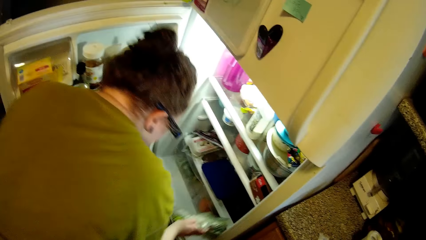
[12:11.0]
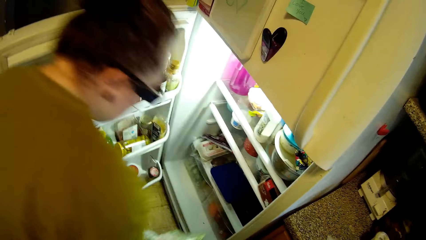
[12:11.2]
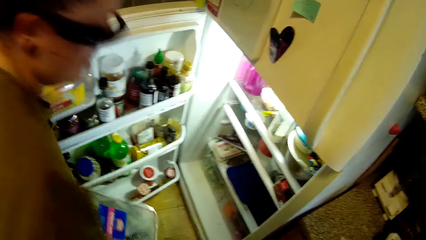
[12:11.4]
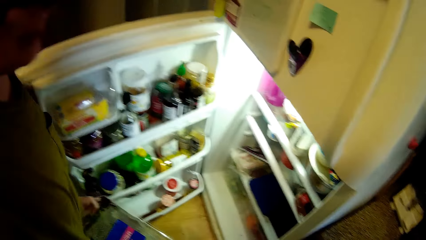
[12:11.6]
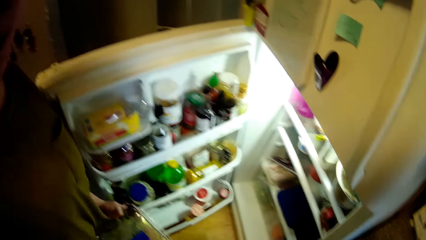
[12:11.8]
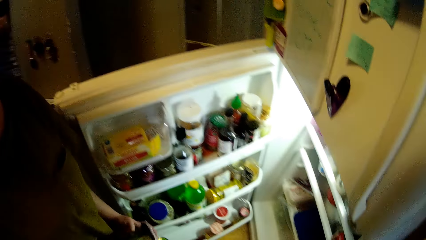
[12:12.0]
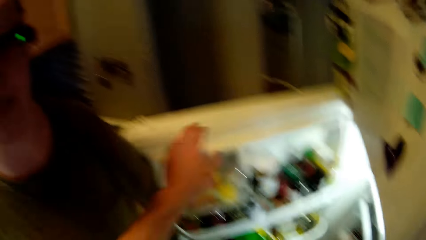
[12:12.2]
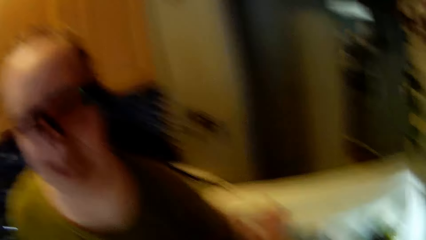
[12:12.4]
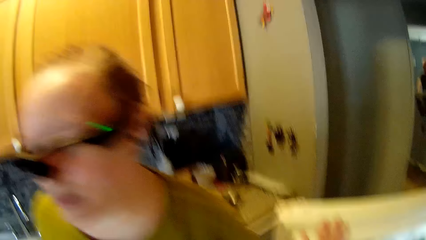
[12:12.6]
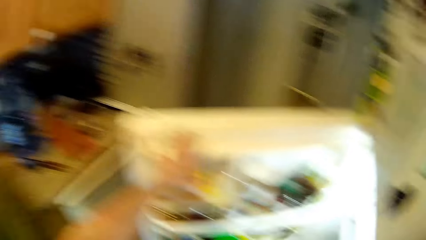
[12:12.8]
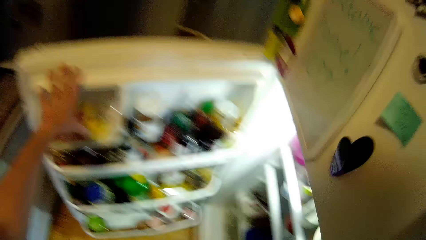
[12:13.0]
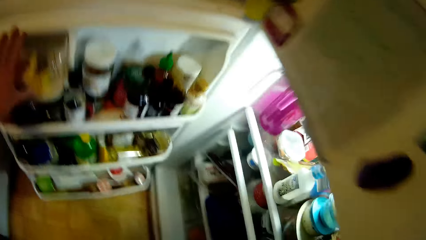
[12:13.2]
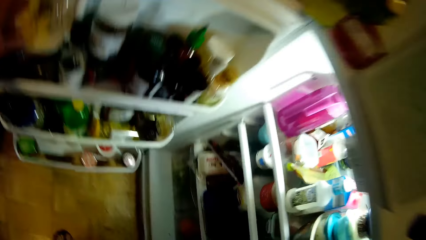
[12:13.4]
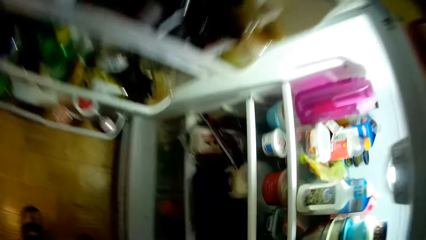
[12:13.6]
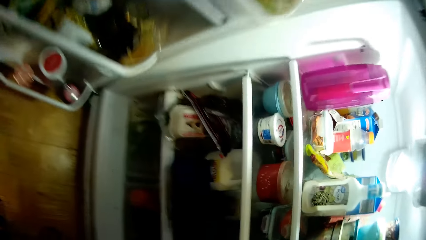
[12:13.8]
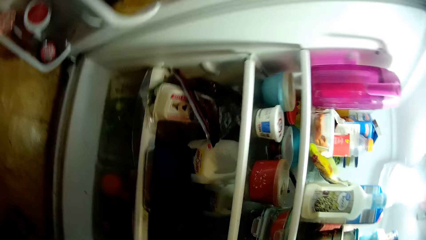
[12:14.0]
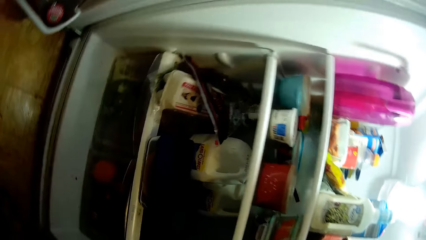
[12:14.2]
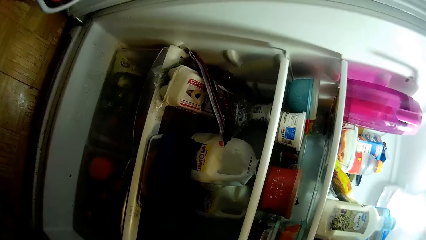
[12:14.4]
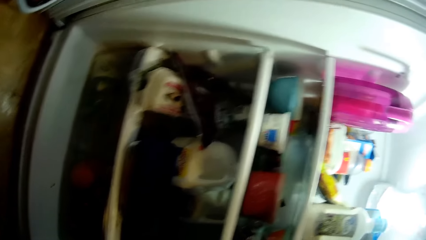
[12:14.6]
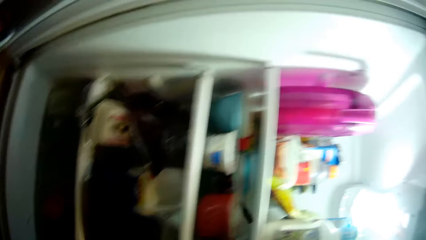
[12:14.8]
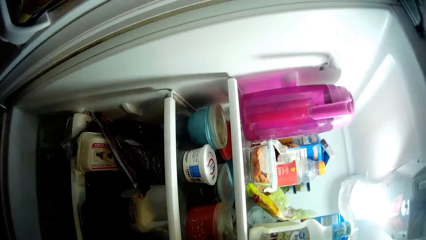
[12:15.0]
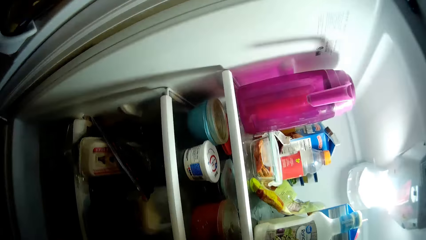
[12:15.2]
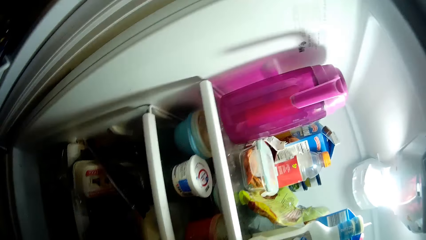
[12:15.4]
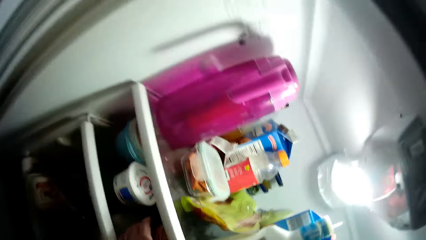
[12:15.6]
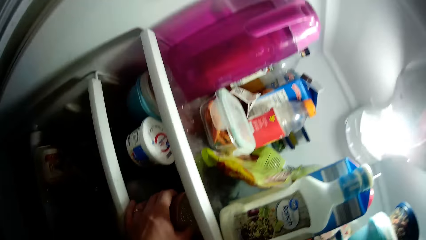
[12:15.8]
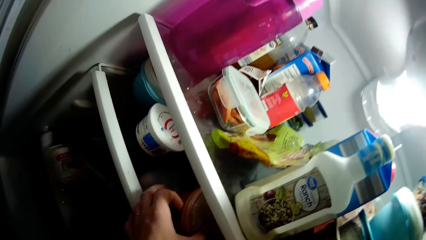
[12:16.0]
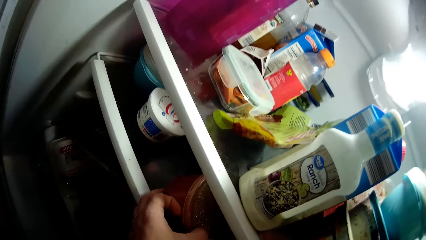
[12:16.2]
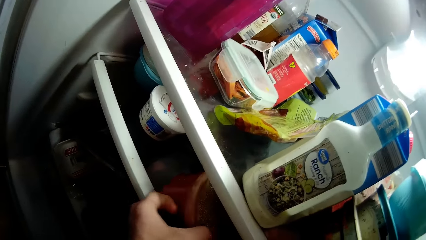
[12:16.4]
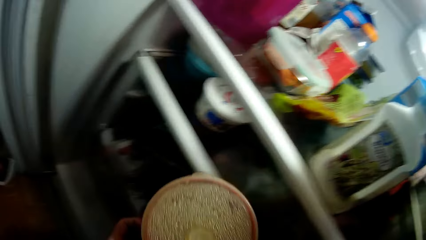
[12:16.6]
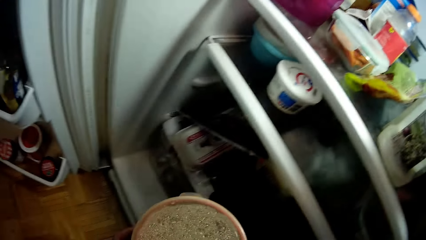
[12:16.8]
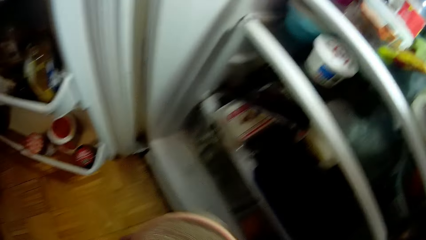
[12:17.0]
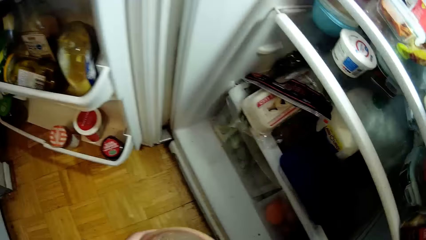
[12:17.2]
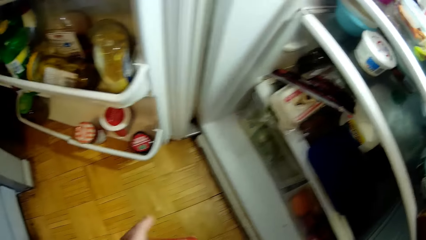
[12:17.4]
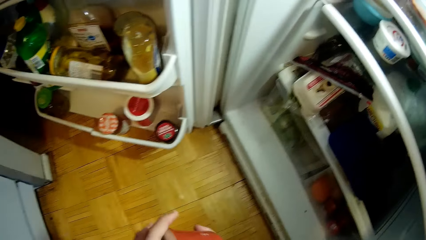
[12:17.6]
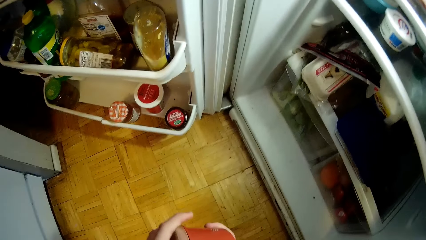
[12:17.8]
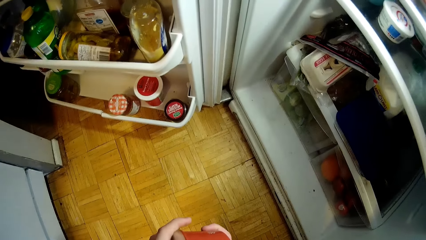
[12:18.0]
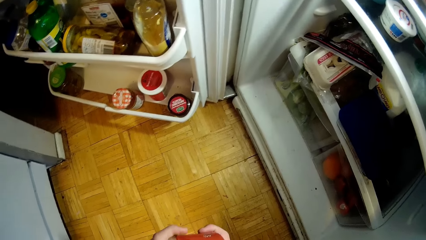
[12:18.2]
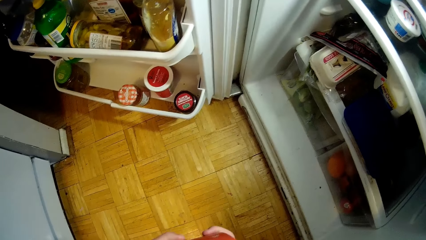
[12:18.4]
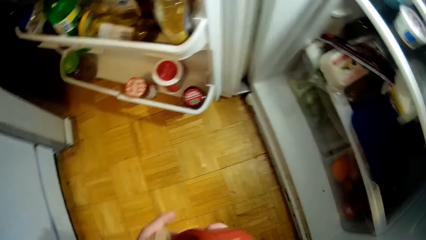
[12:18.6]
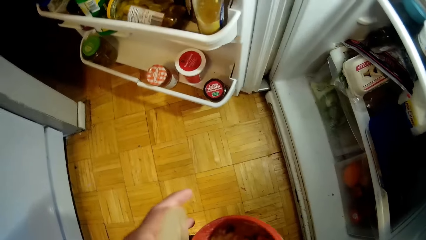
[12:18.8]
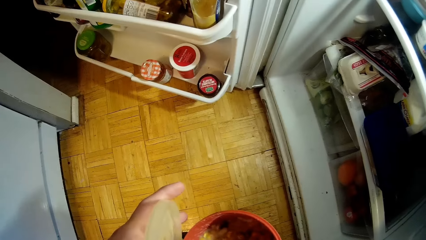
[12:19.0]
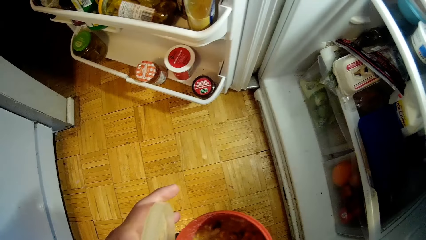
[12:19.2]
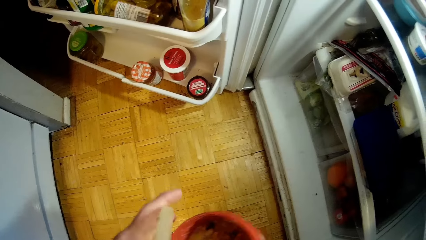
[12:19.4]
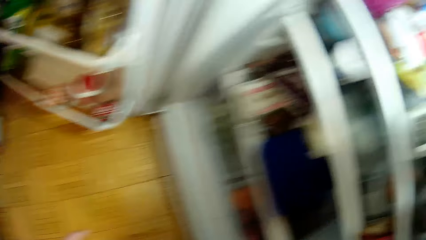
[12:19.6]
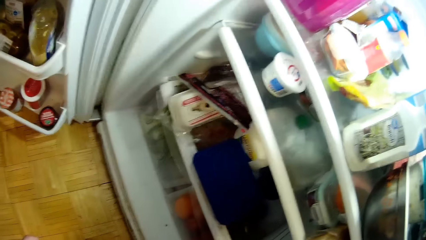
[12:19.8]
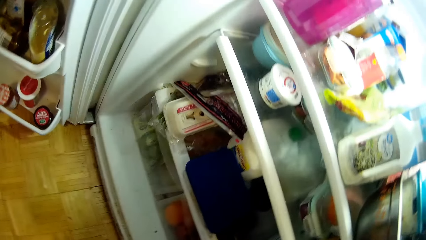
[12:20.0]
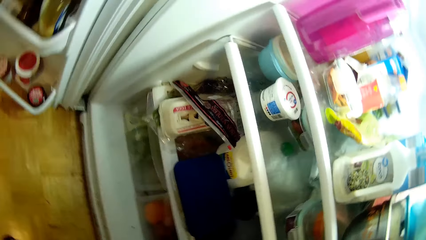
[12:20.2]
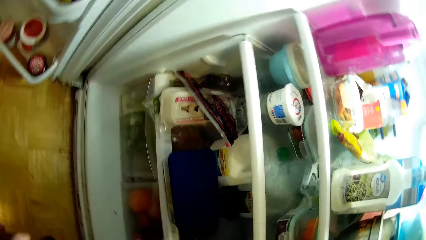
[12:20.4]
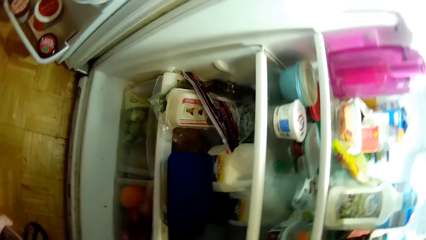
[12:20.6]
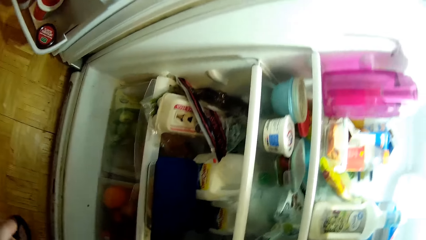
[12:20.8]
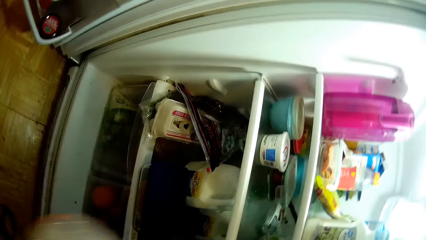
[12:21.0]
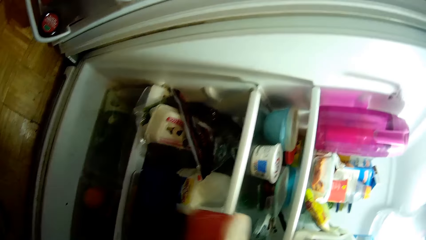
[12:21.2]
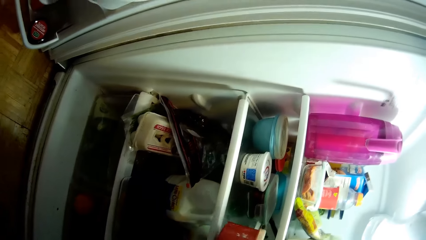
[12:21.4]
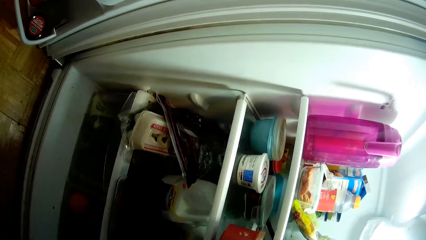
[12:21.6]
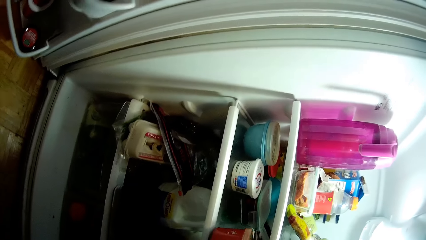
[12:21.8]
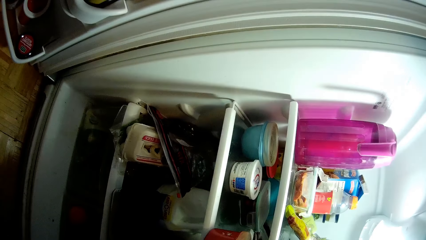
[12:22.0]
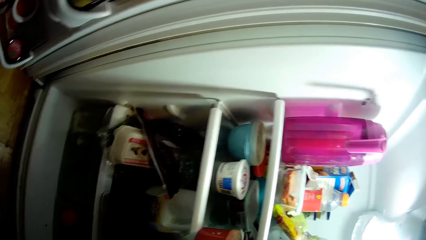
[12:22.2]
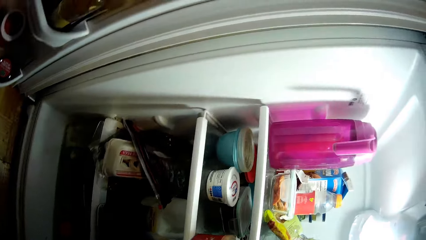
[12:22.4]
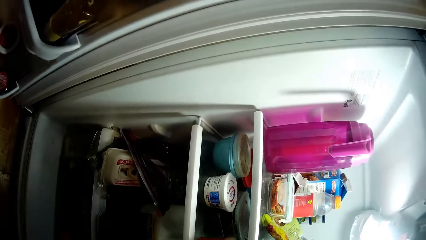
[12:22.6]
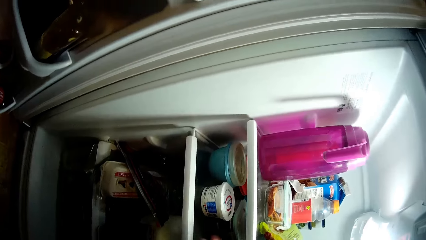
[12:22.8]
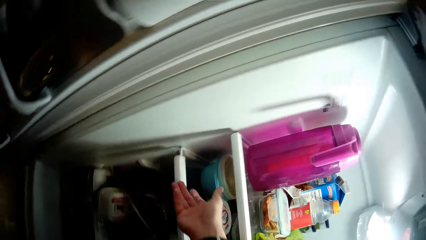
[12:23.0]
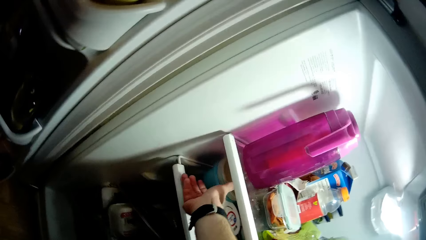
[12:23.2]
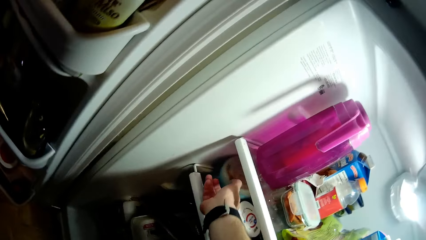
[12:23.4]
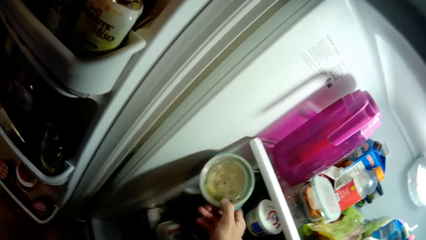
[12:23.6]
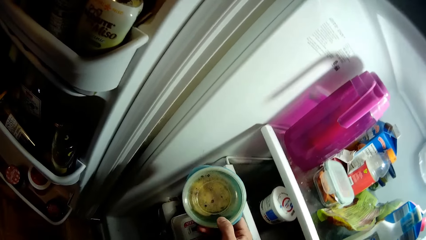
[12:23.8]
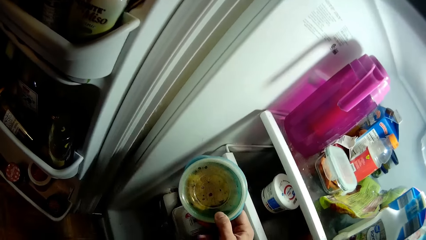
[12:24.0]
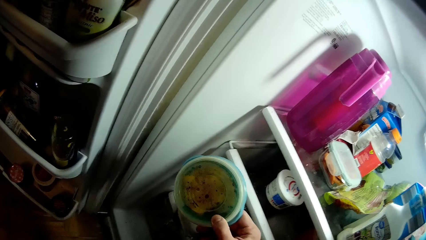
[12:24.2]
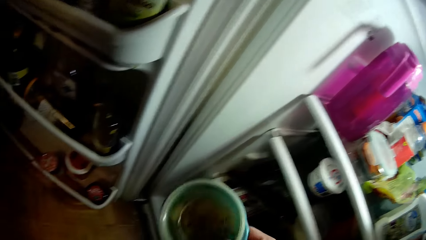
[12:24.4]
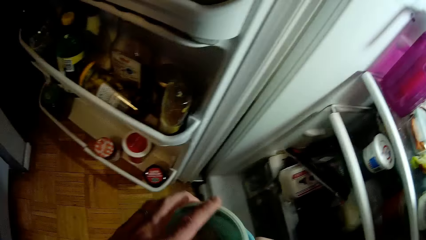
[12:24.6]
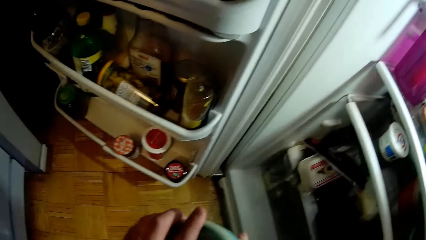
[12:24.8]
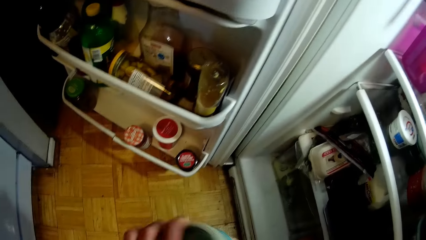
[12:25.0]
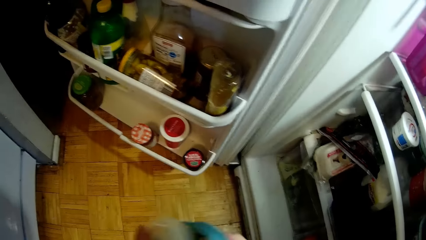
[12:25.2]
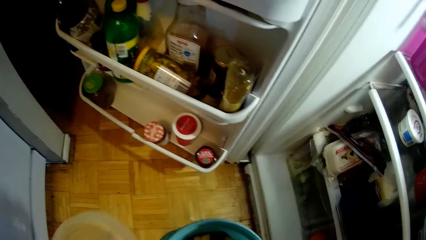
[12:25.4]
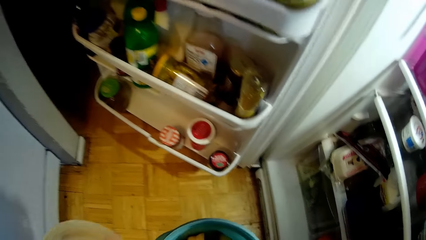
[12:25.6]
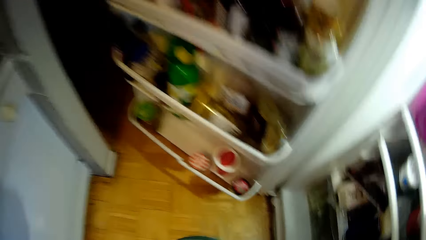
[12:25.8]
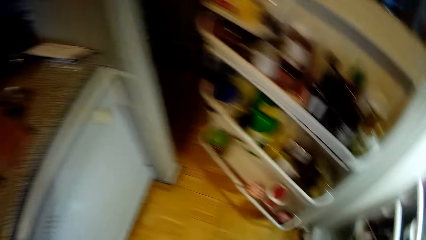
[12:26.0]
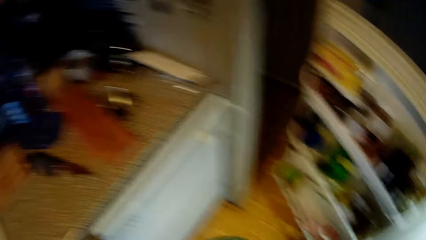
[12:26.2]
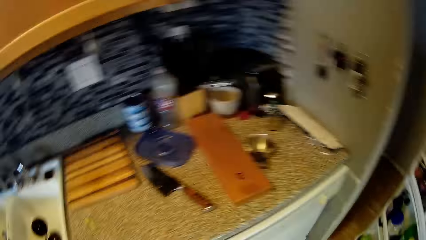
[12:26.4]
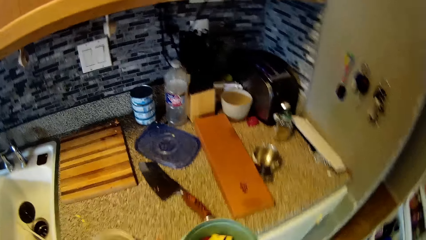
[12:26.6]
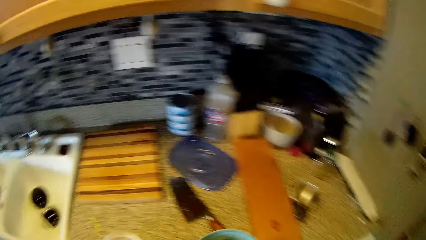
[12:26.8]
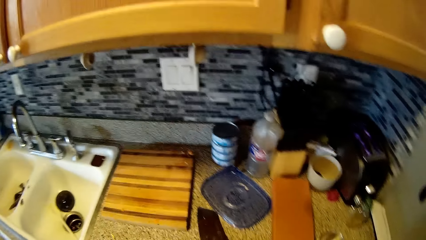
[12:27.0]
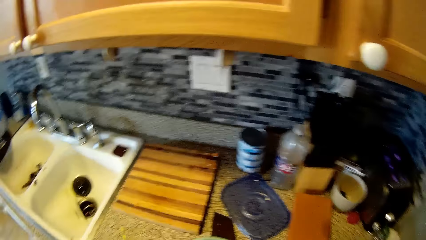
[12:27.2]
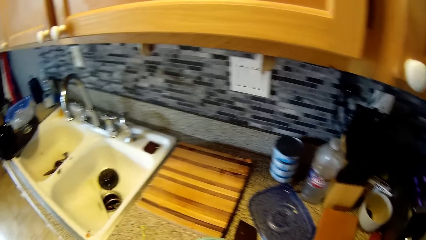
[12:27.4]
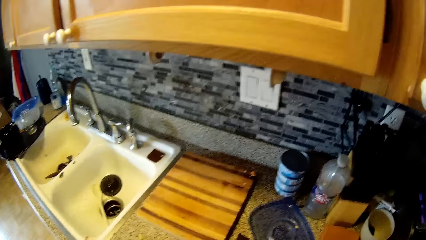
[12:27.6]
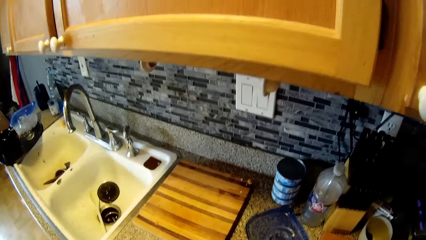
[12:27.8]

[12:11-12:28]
The woman brings out a pack of spring onions from the refrigerator. The camera wearer holds the refrigerator door with his left hand. The woman interacts with the camera wearer. The camera wearer brings out a bowl from the refrigerator with his left hand. He opens the bowl with his hands. He closes the bowl with his hands. He returns the bowl in the refrigerator with his right hand. He converses with the woman. He picks a bowl of sweet corn from the refrigerator with his right hand. He opens the bowl of sweet corn with his hands. He laughs.
